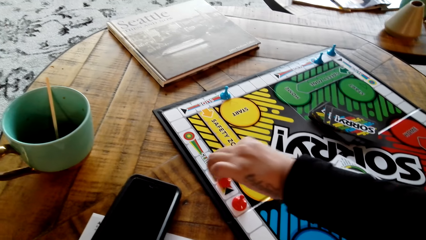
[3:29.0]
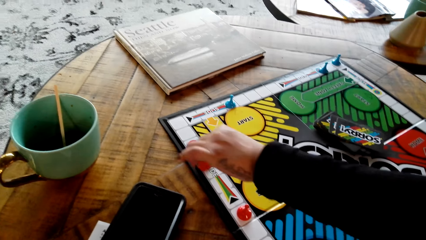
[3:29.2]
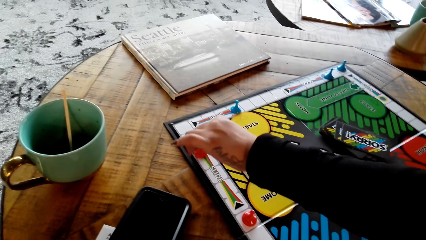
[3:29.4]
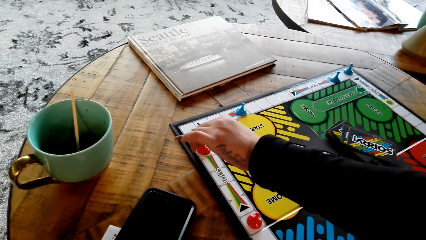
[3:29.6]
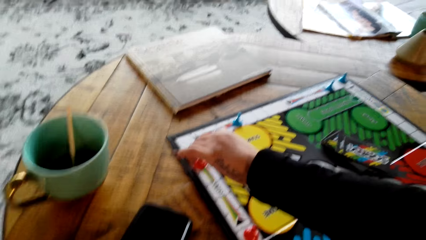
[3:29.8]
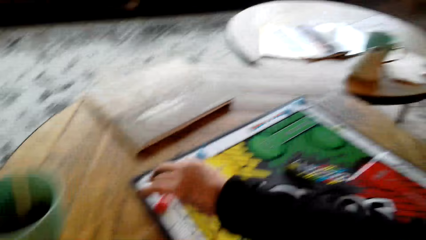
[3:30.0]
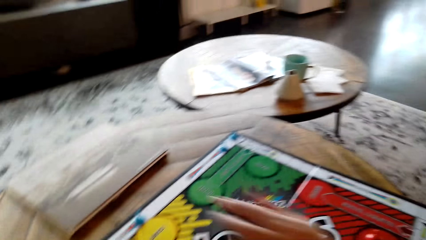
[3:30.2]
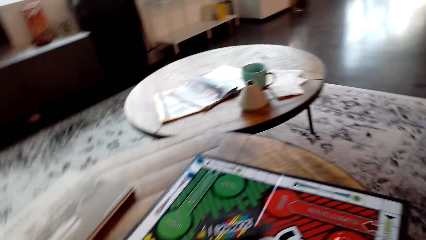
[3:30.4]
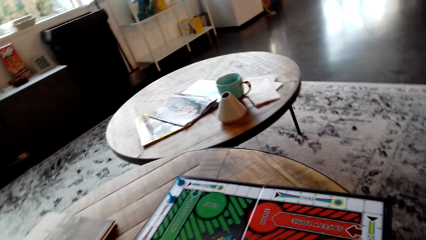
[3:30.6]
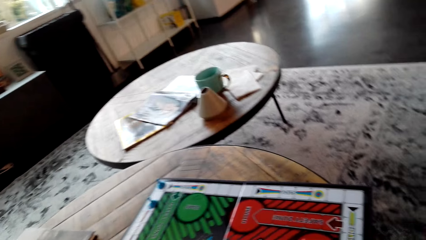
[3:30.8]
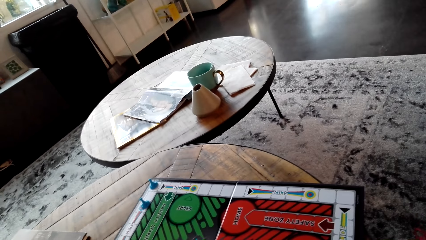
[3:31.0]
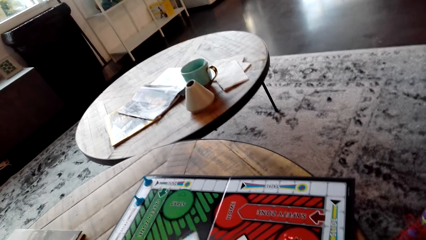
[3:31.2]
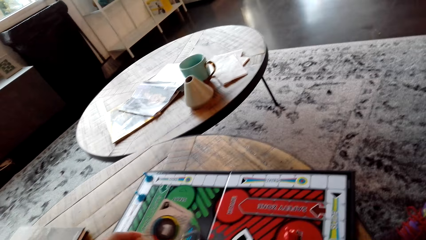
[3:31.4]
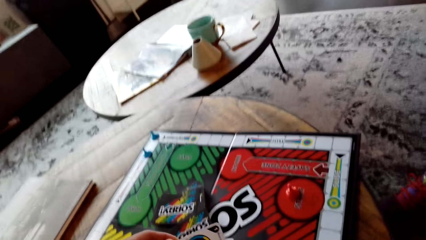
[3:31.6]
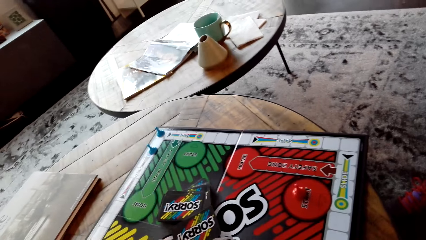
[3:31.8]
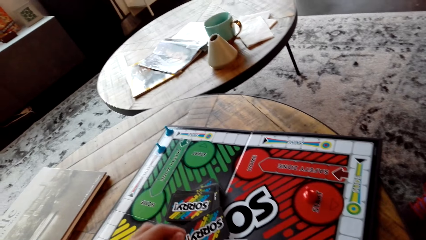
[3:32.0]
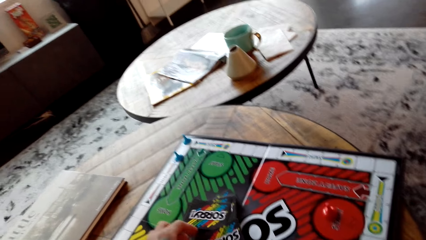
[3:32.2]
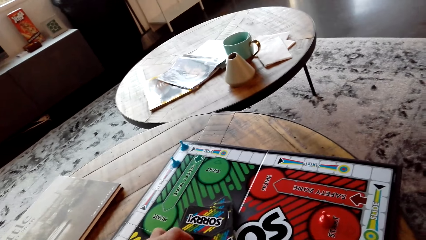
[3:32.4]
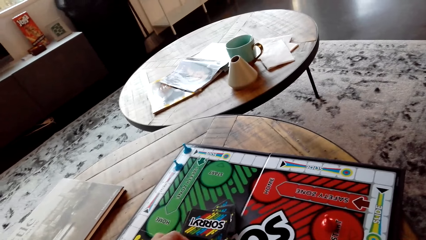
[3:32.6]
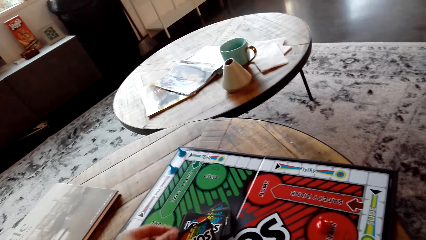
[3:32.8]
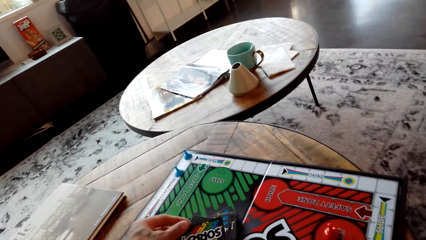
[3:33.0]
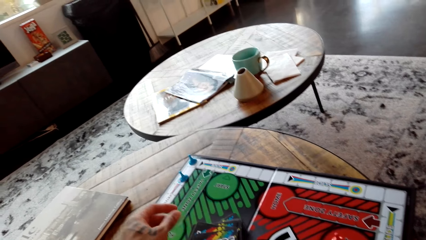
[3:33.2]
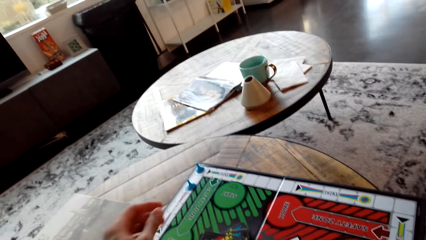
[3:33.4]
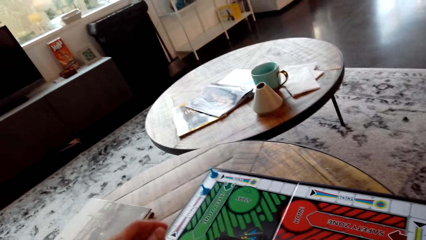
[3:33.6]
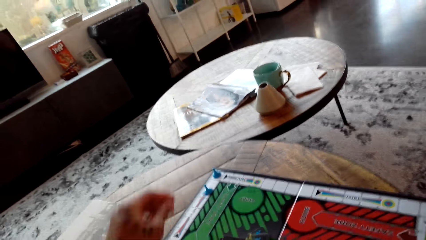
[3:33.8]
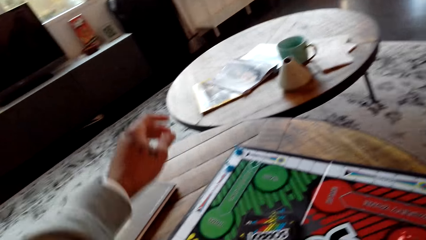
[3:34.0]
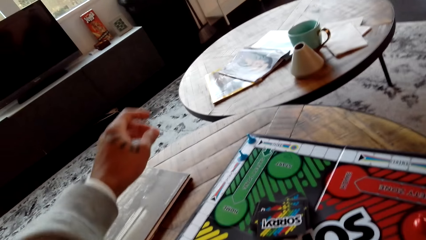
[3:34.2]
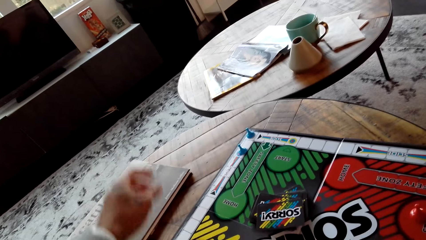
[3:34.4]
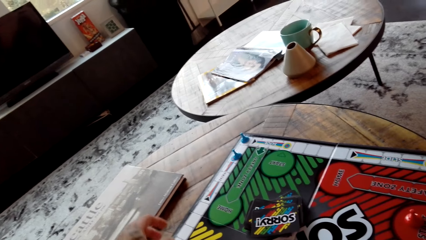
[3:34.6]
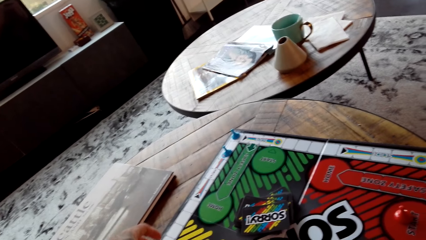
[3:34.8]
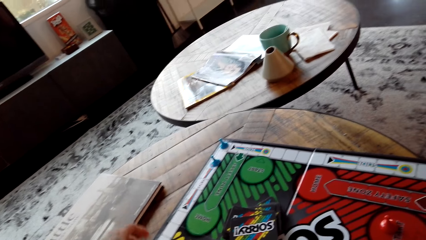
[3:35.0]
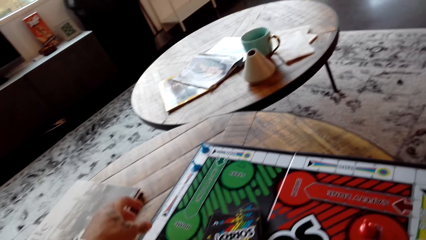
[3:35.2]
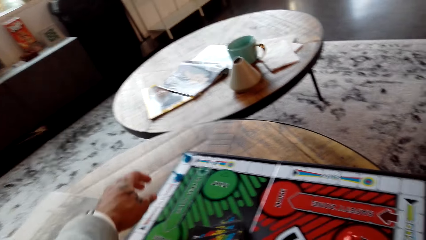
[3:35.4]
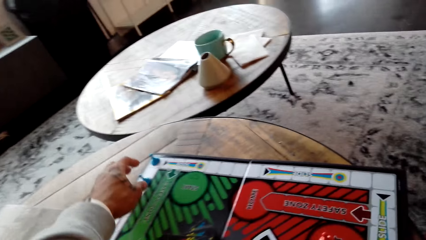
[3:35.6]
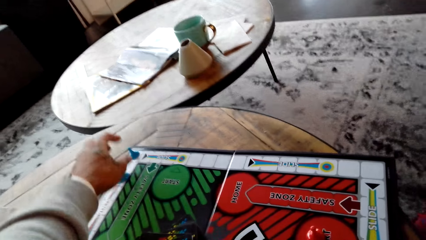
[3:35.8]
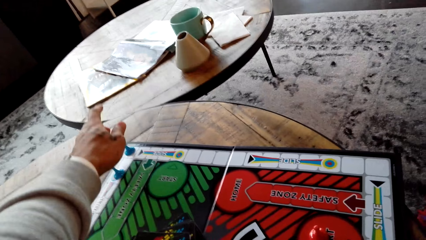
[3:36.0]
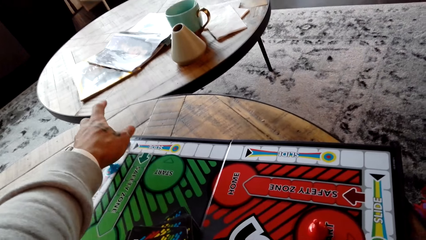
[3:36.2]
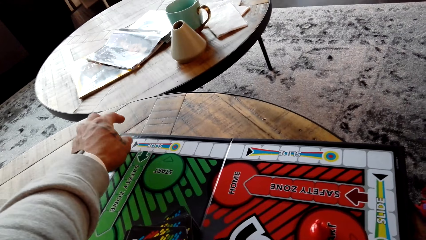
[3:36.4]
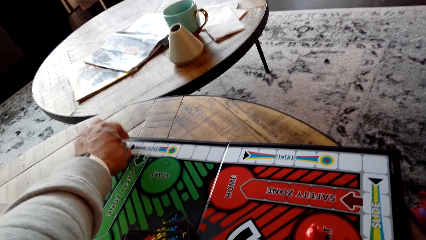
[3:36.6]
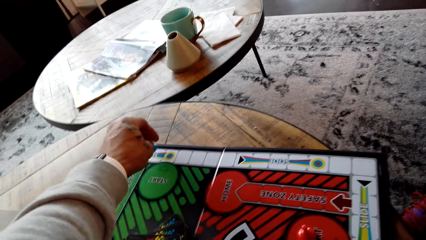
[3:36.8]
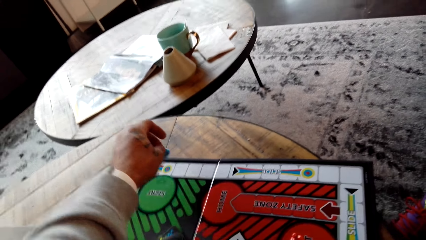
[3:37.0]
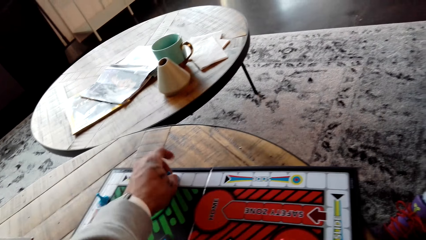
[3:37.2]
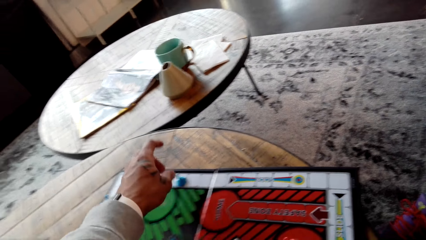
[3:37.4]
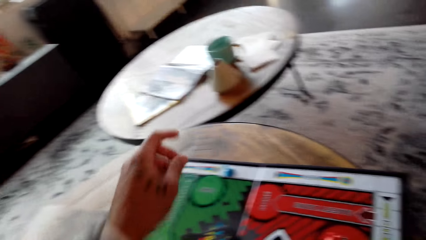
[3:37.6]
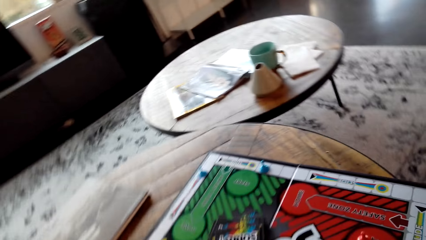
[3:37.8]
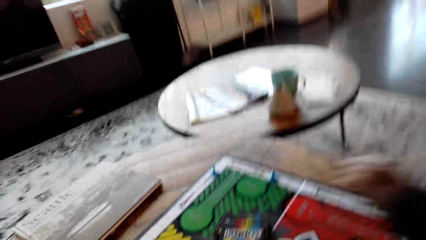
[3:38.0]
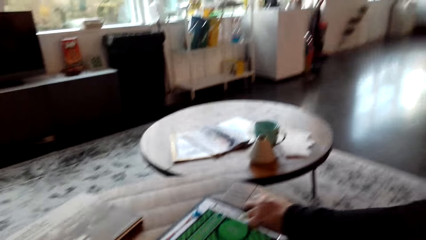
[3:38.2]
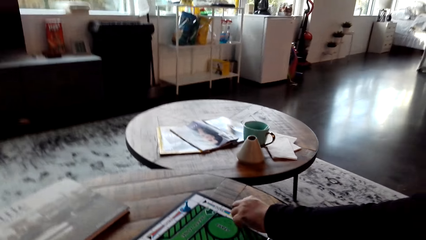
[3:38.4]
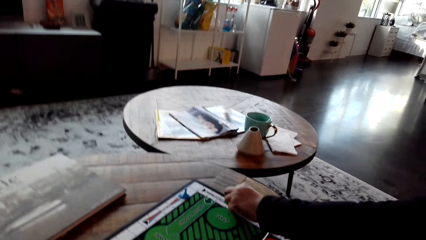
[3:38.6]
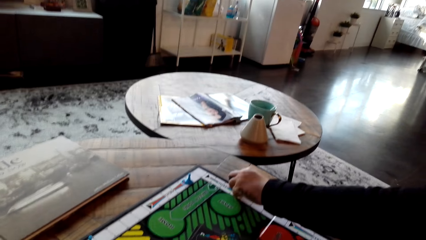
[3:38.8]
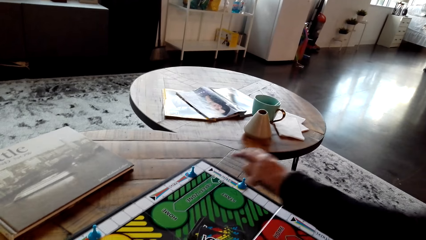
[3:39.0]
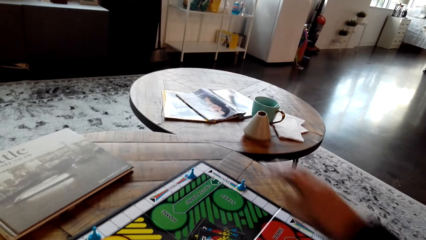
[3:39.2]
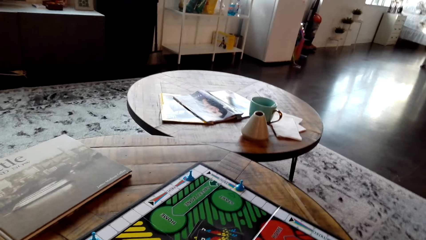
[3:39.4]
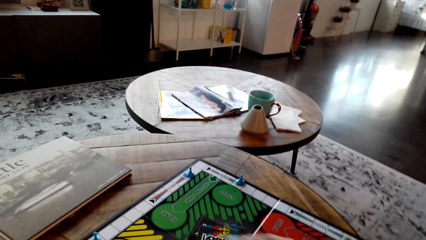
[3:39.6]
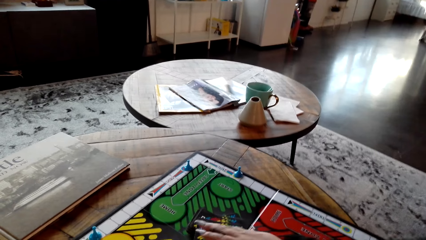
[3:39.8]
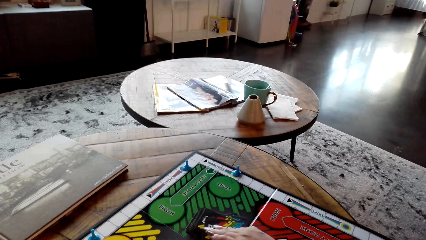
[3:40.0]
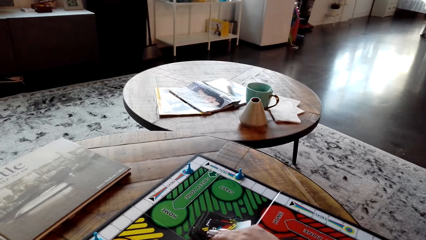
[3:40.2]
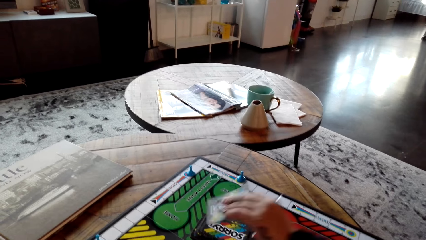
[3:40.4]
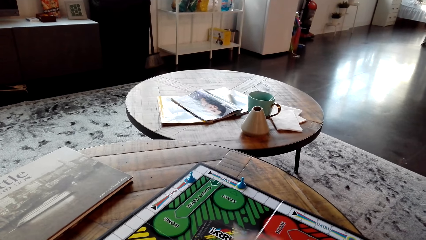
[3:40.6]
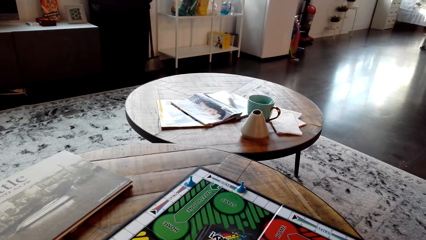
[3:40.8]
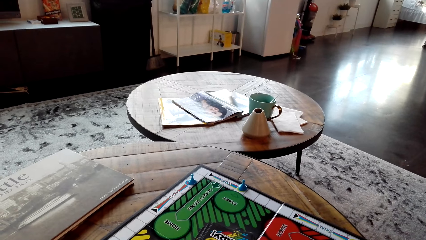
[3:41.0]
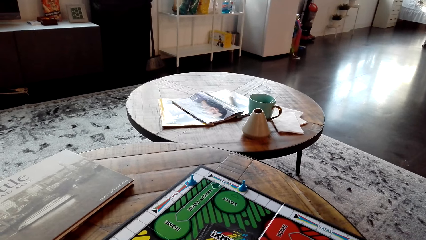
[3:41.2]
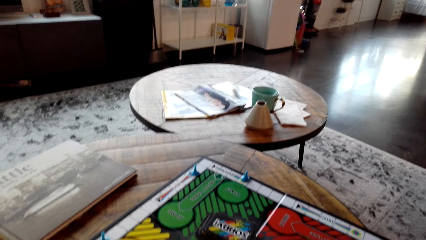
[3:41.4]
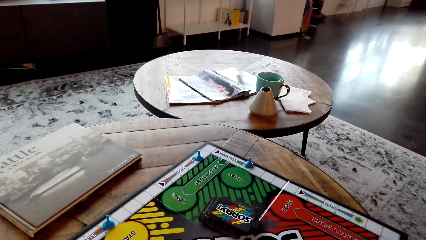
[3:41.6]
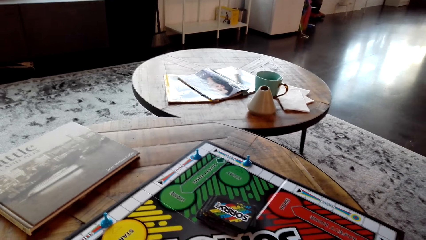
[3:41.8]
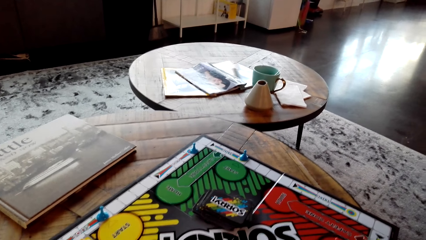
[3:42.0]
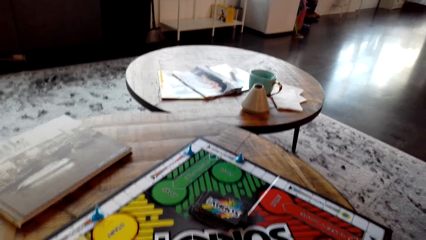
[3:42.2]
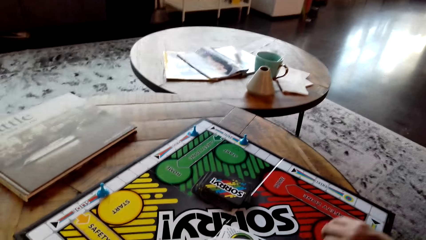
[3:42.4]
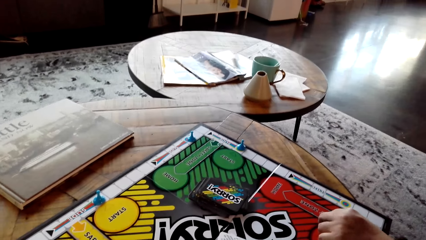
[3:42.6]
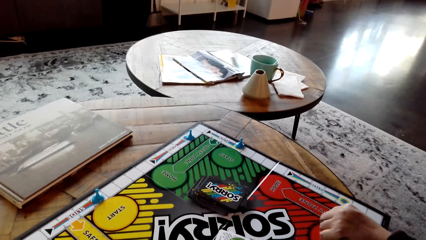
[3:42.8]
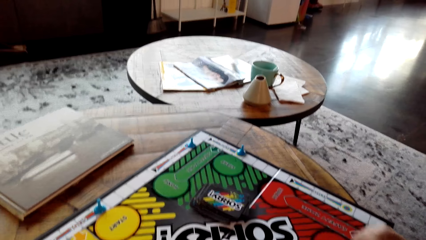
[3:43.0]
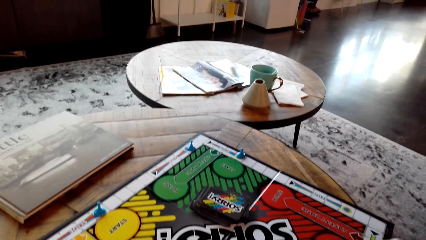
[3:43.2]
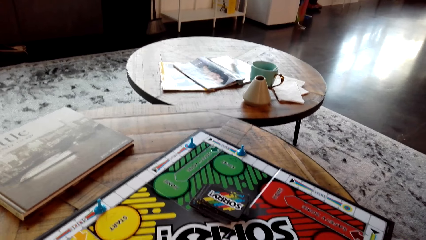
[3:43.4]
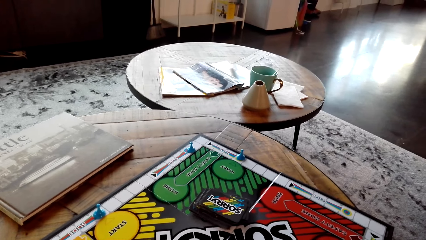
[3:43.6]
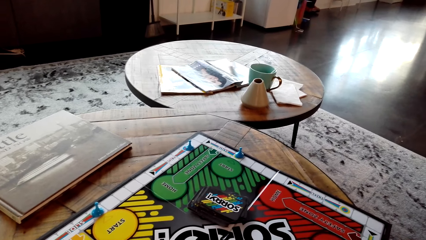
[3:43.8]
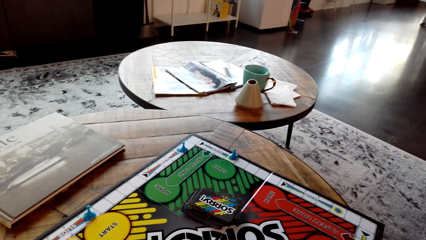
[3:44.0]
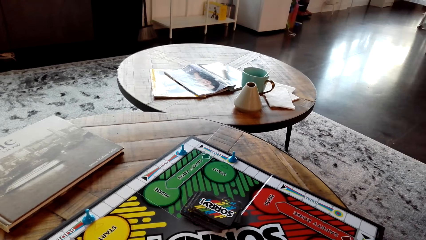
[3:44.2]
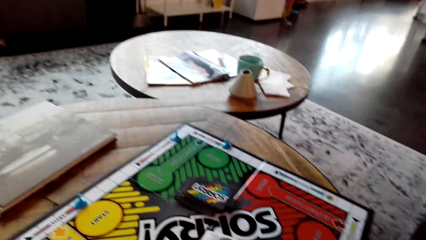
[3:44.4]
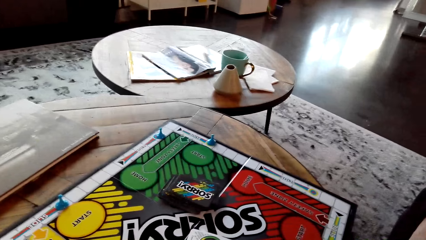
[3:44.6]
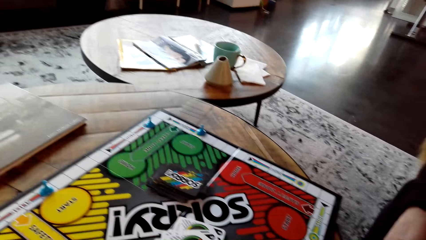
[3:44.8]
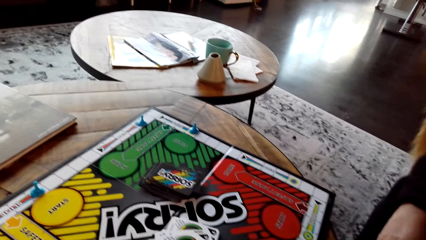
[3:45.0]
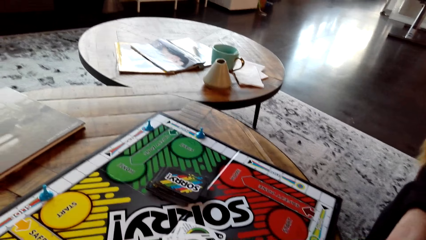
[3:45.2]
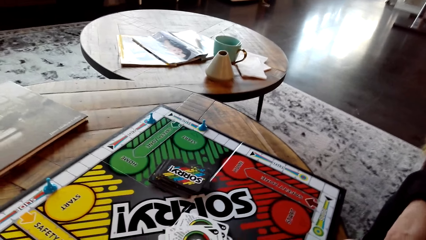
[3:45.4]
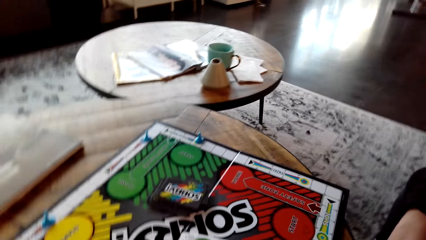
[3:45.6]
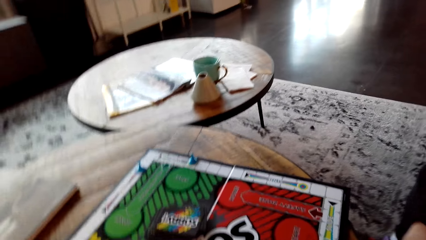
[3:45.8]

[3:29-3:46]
The lady puts the red pawn down on the board. The camera wearer plays the Sorry game. They draw a card from the board, put the card on the Sorry board and move the blue pawn on the board. They put the blue pawn down on the board. The lady plays the Sorry game. The lady draws a card from the board, puts the card on the Sorry board and moves the red pawn on the board.
